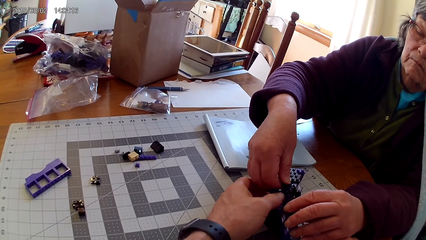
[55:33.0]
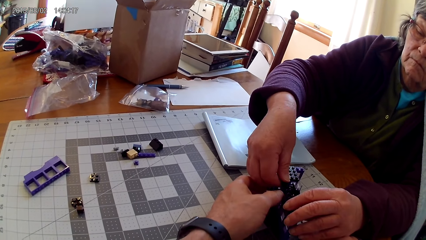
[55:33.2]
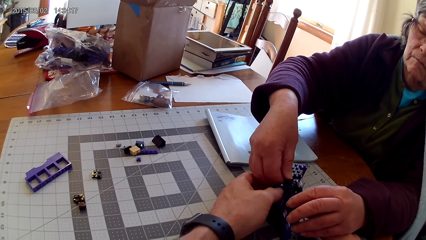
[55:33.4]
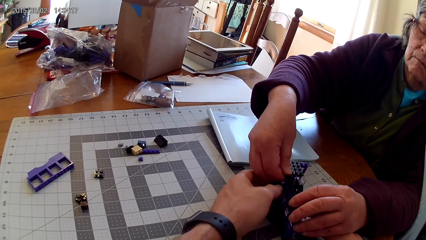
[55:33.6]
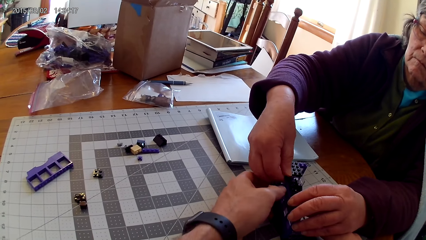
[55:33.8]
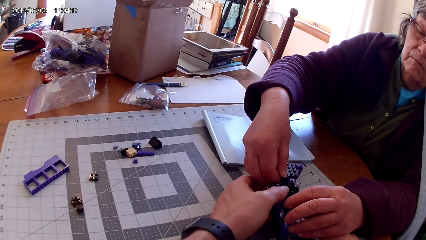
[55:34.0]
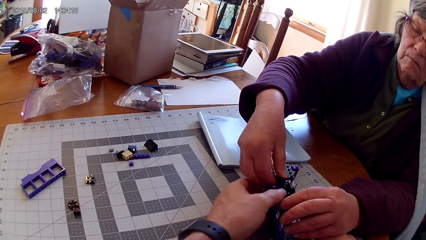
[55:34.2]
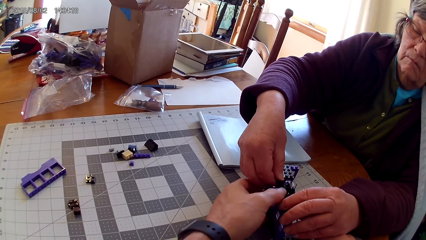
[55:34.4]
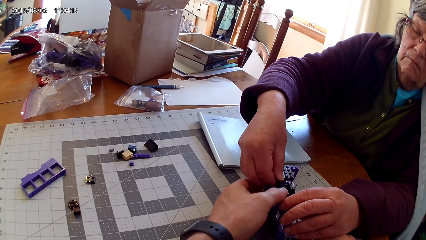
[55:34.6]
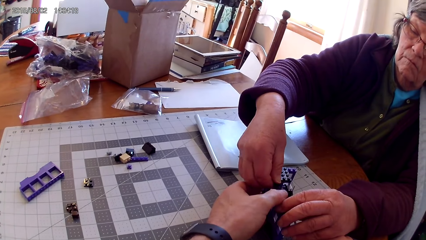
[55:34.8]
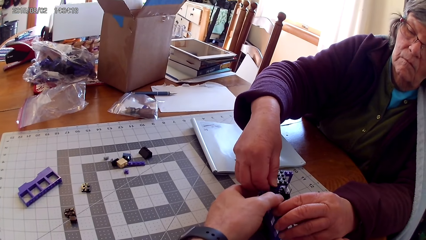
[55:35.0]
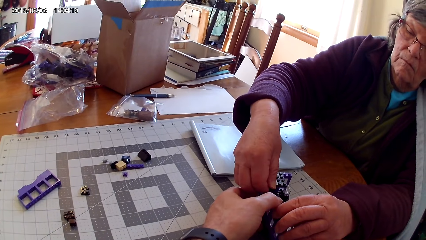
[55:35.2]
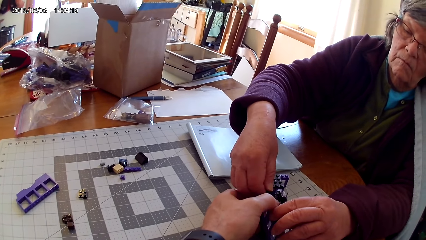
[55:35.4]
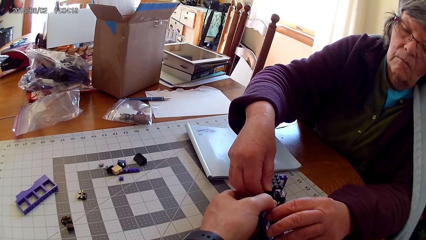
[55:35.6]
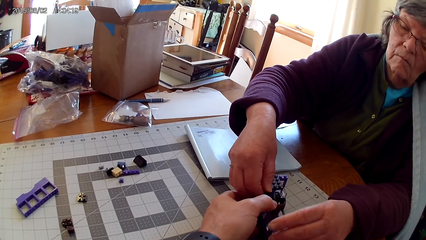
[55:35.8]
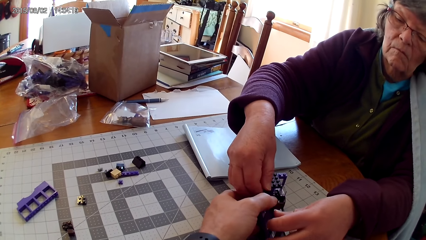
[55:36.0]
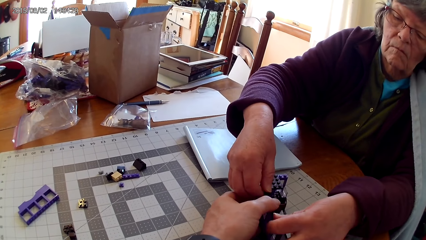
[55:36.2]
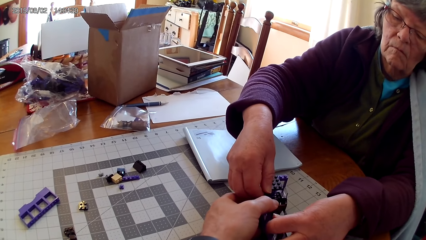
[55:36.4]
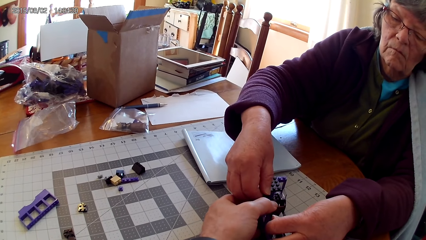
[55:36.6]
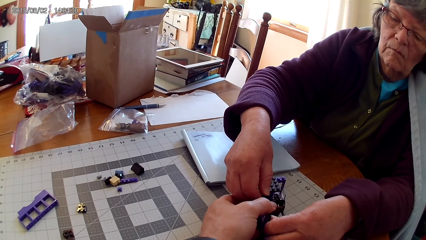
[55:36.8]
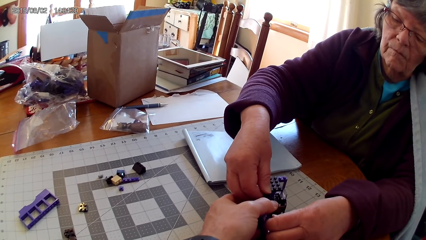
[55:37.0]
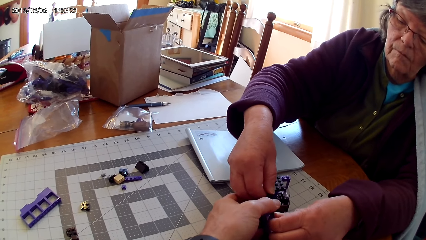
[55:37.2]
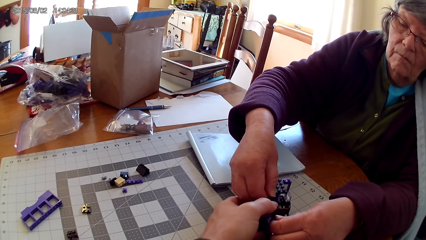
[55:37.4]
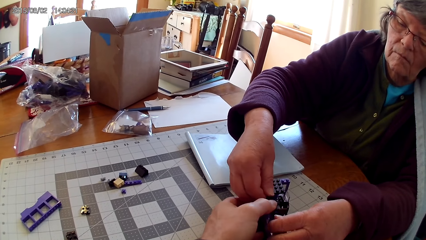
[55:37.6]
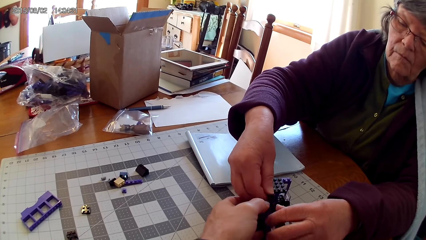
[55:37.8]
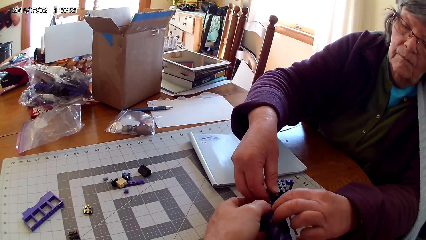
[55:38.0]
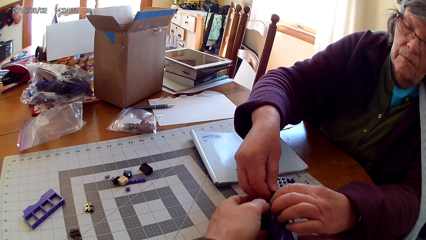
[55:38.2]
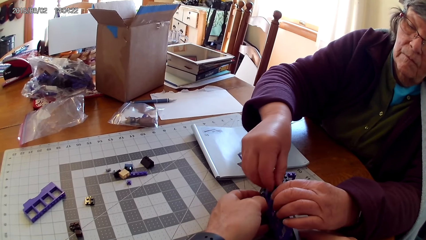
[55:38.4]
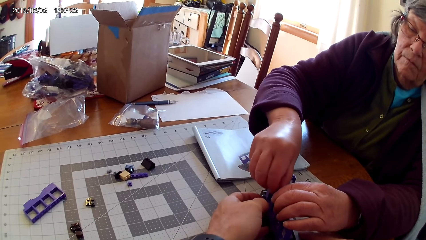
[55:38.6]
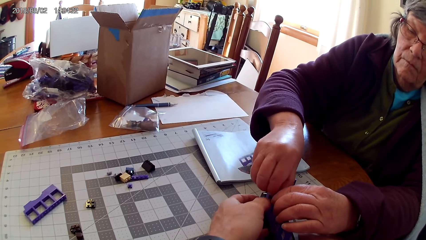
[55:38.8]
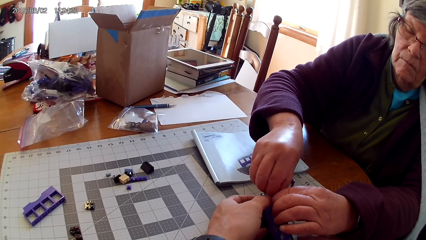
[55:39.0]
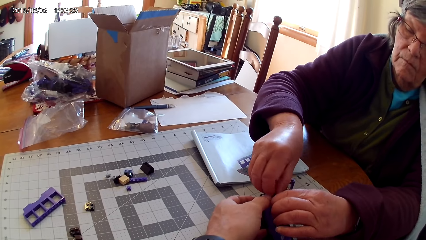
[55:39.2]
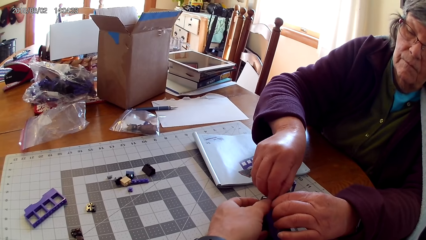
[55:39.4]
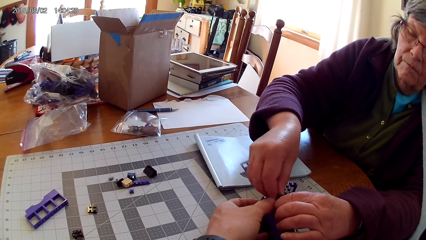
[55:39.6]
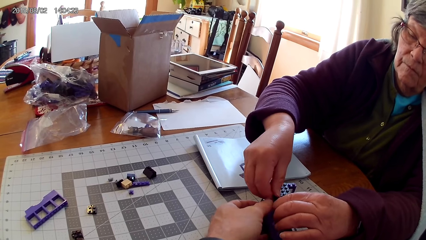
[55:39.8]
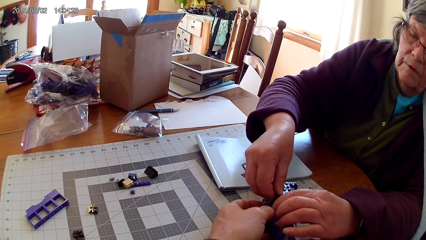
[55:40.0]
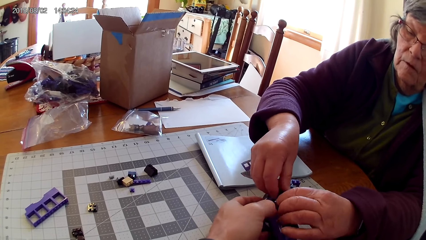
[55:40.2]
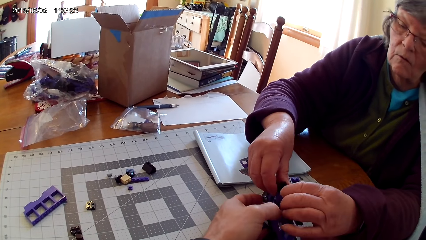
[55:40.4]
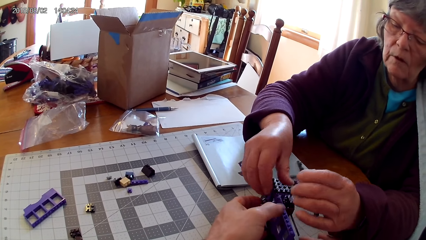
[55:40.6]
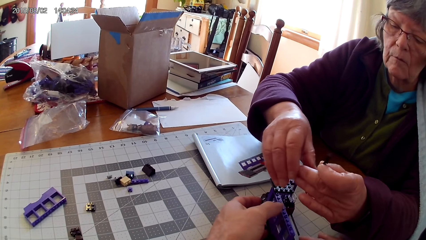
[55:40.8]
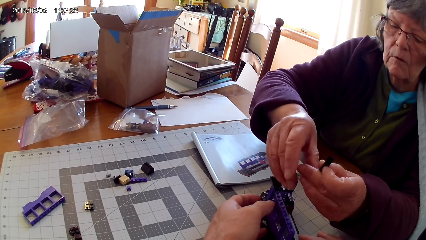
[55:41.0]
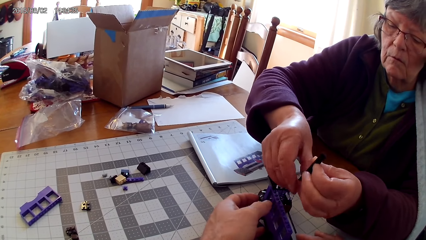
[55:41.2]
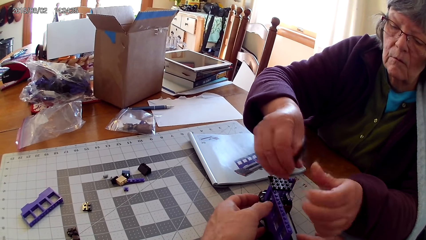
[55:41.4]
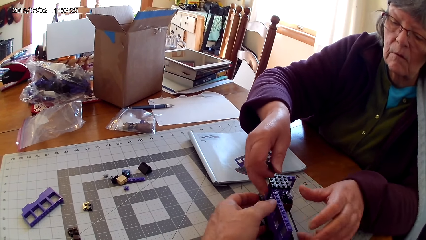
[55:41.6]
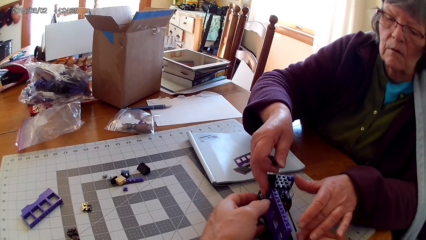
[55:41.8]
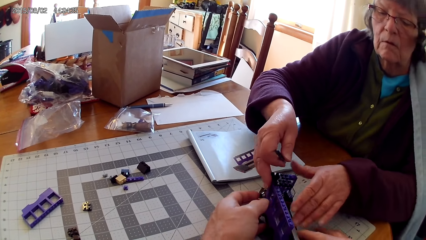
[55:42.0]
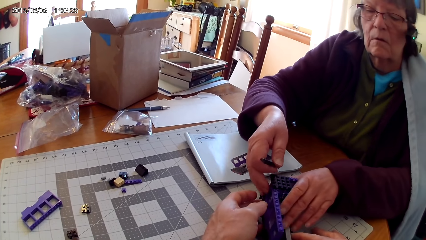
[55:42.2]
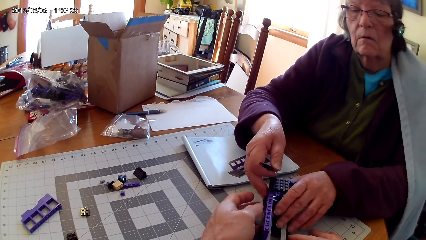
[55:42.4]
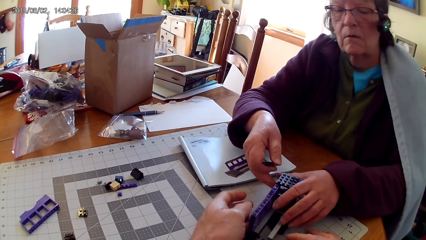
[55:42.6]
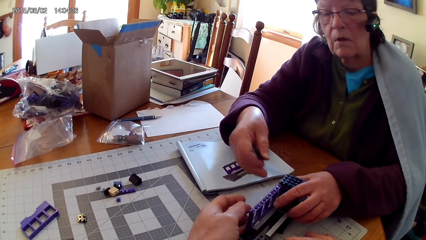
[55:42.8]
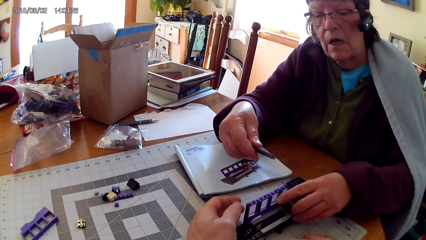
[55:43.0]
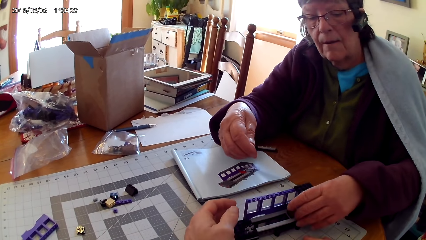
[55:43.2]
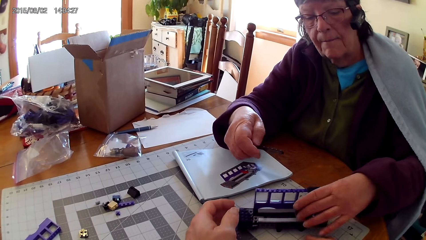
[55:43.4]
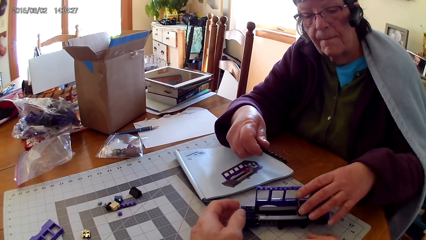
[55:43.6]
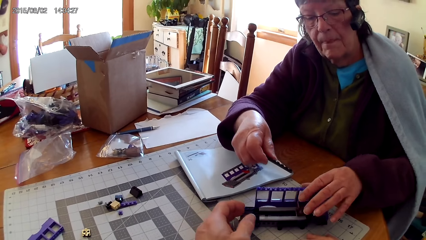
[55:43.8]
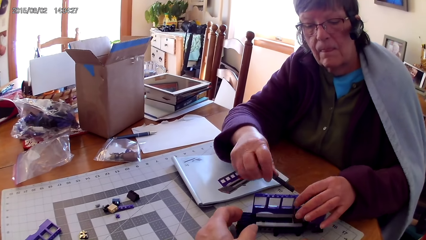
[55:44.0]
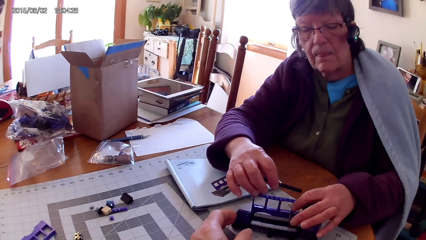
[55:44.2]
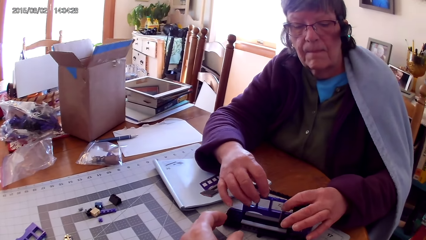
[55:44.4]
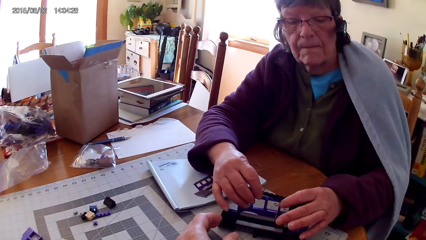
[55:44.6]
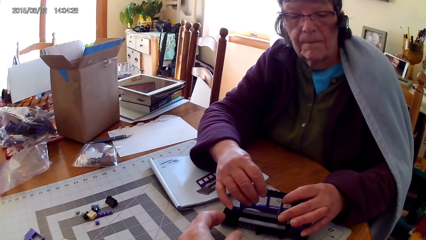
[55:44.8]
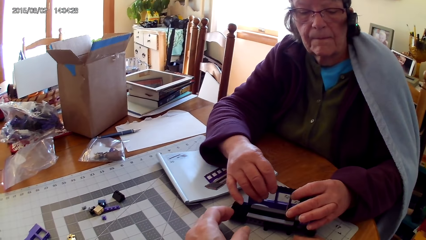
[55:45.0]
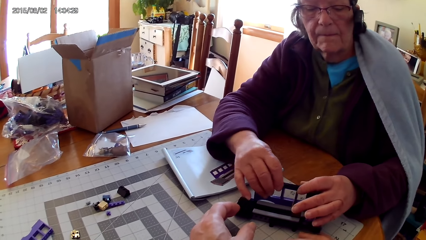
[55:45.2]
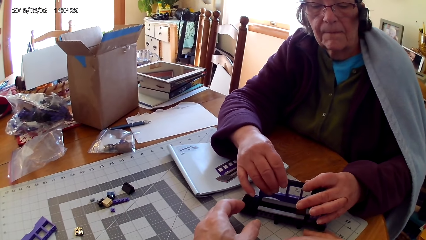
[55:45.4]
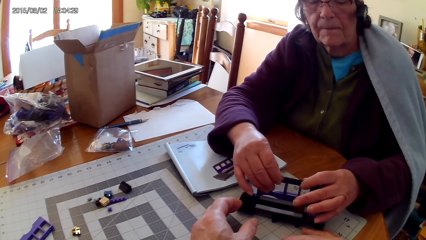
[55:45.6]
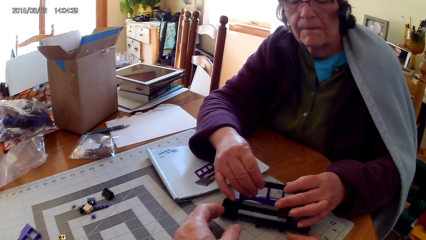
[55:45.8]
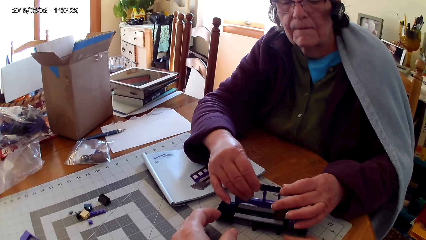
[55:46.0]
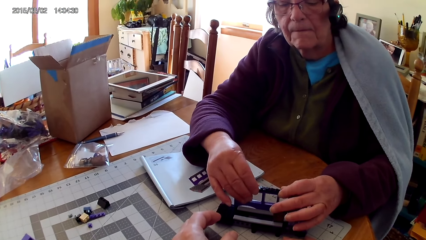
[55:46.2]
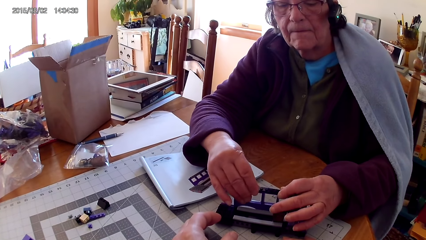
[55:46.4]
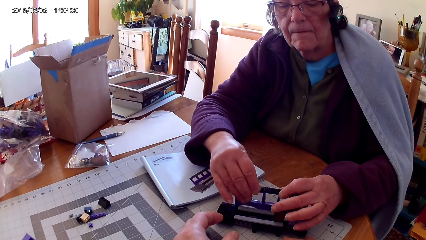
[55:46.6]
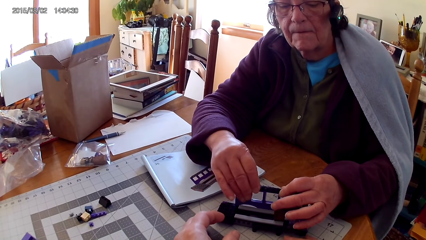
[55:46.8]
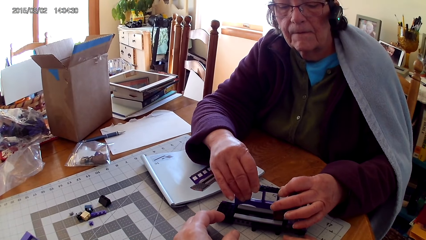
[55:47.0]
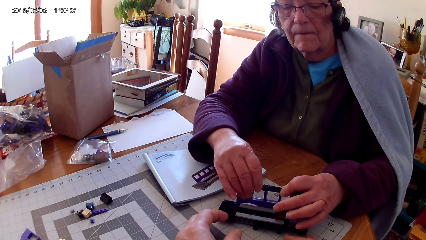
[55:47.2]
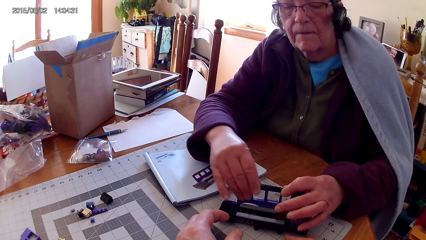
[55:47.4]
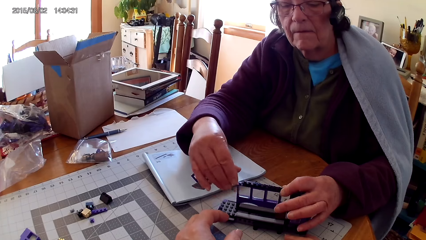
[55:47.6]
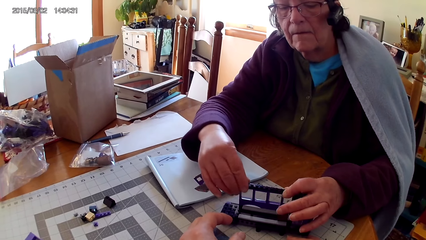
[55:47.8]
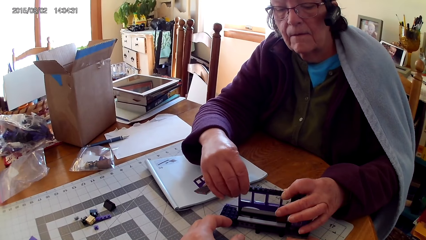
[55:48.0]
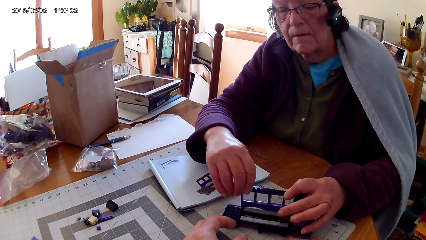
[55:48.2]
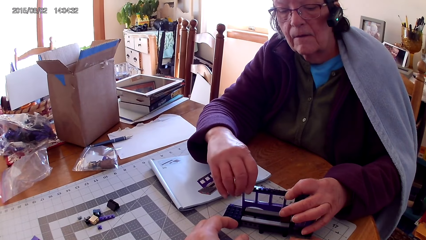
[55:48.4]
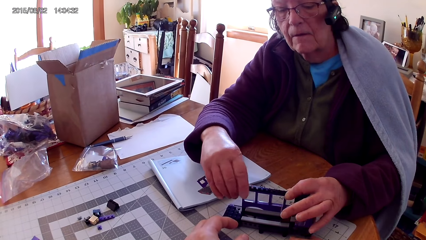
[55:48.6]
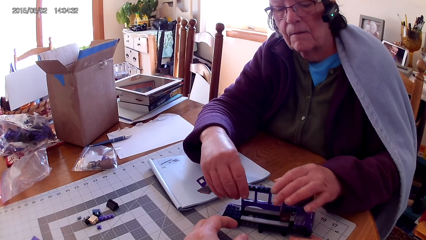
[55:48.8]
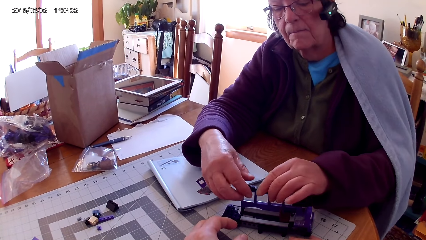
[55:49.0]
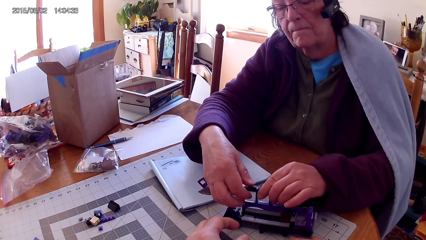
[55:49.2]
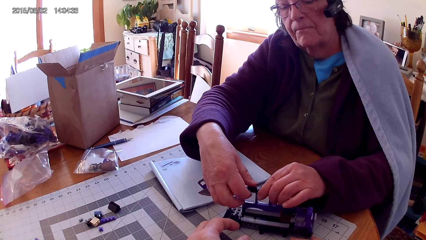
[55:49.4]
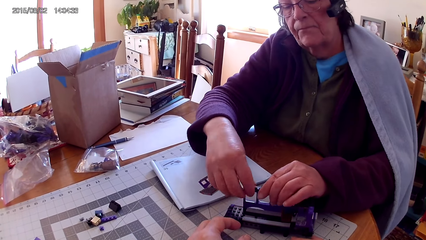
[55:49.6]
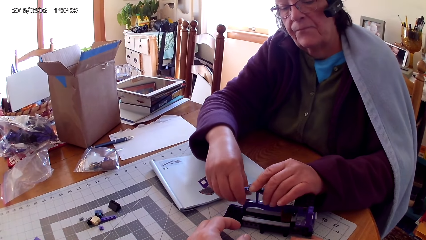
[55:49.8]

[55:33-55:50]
The camera wearer touches the Lego box. A lady fixes the Lego piece, lifts the Lego piece, turns the interlocked toy, and fixes plastic interlocking blocks on the interlocked toy.
